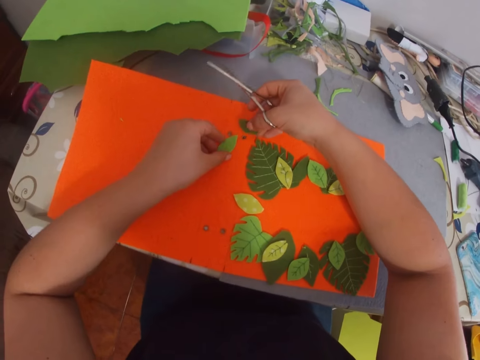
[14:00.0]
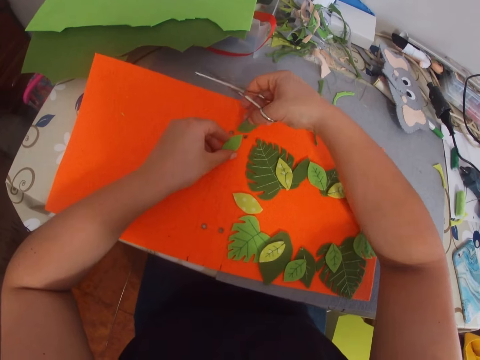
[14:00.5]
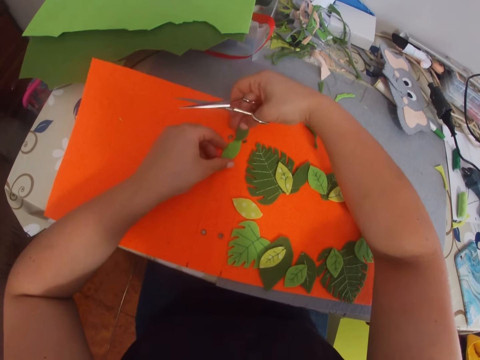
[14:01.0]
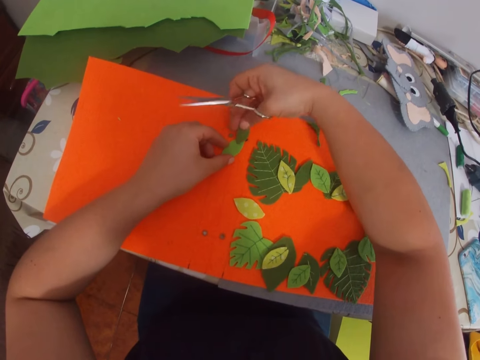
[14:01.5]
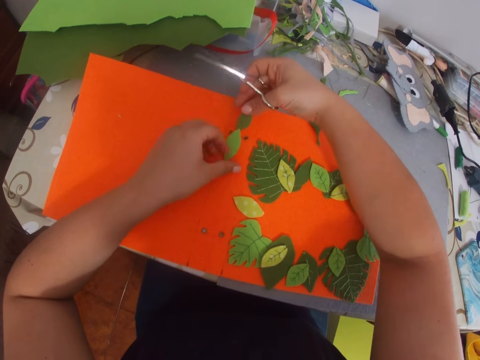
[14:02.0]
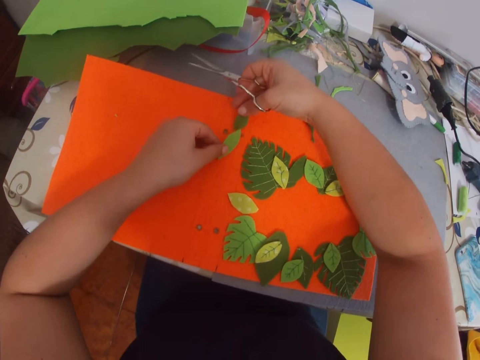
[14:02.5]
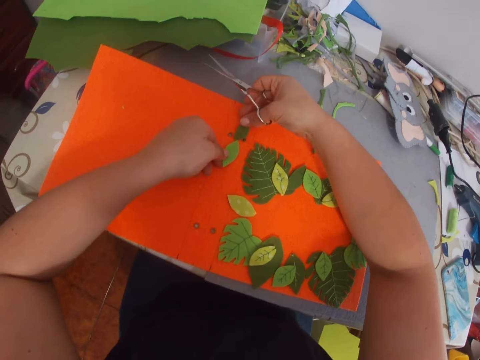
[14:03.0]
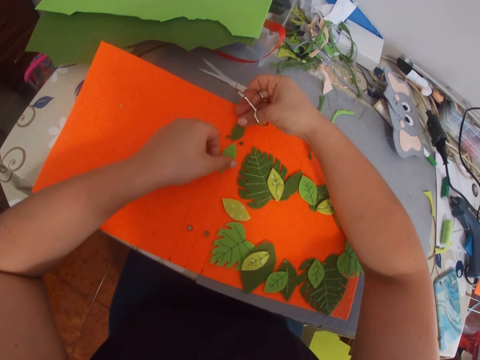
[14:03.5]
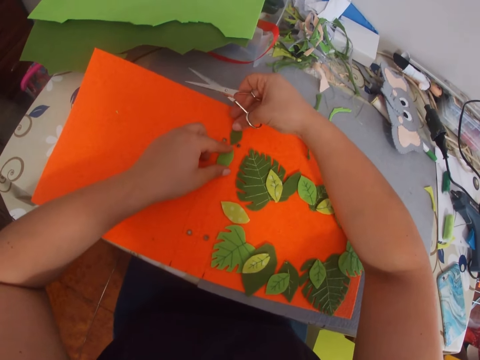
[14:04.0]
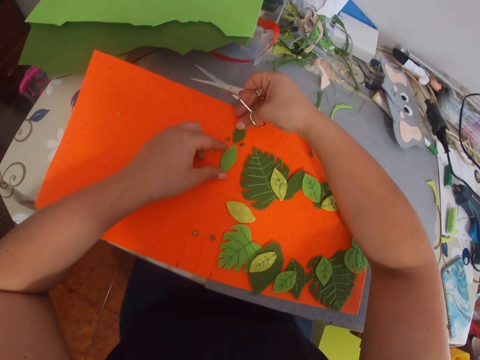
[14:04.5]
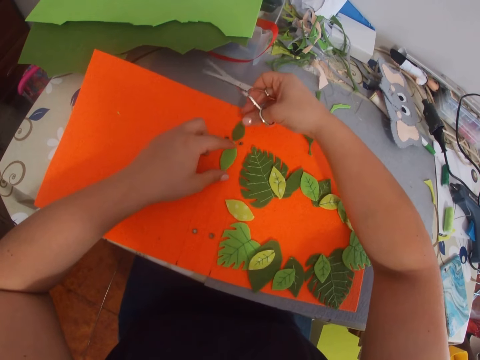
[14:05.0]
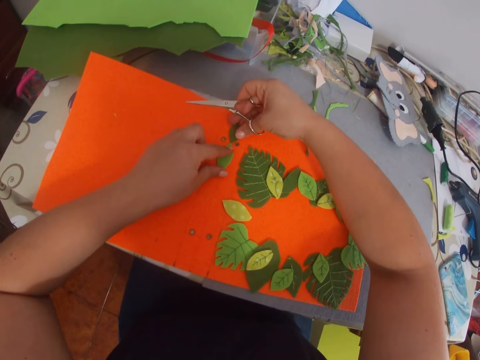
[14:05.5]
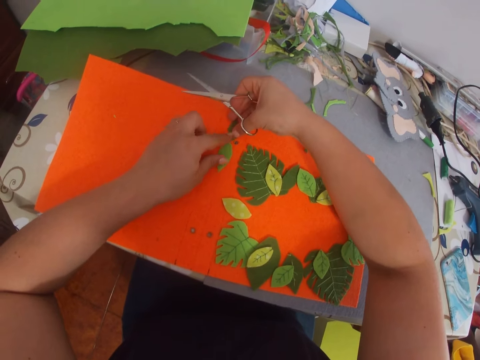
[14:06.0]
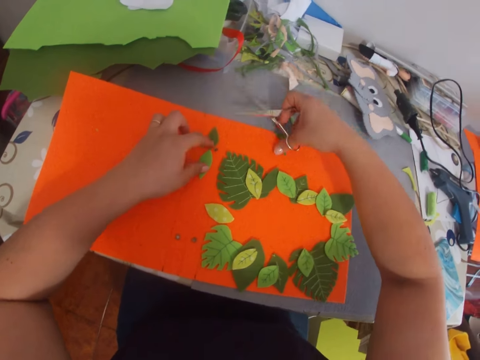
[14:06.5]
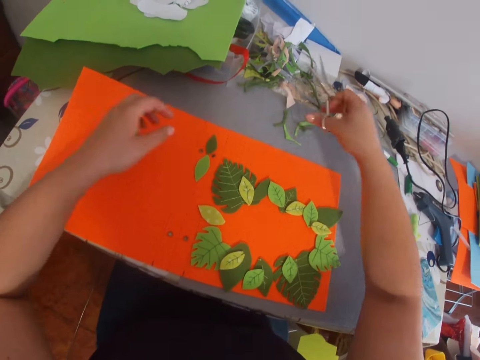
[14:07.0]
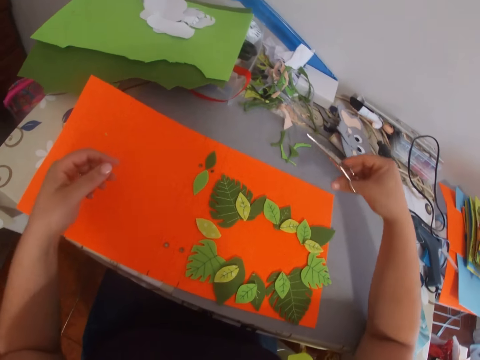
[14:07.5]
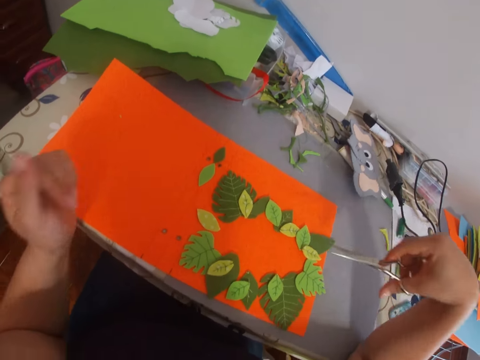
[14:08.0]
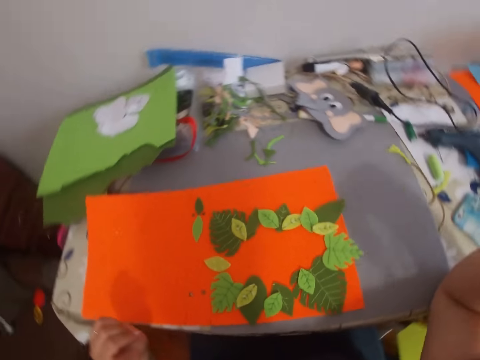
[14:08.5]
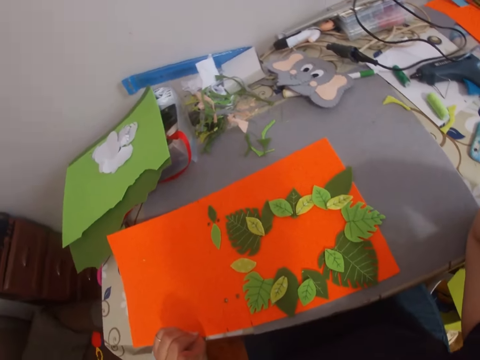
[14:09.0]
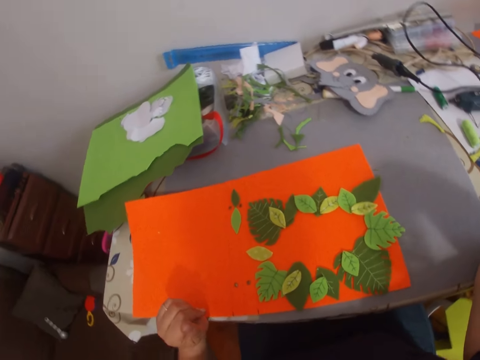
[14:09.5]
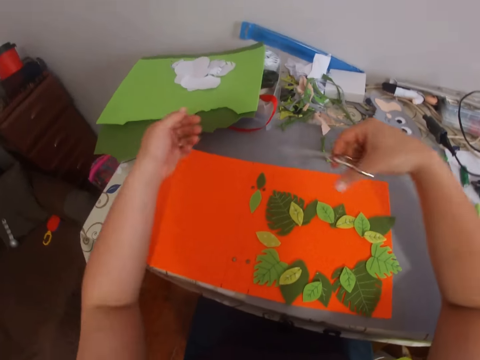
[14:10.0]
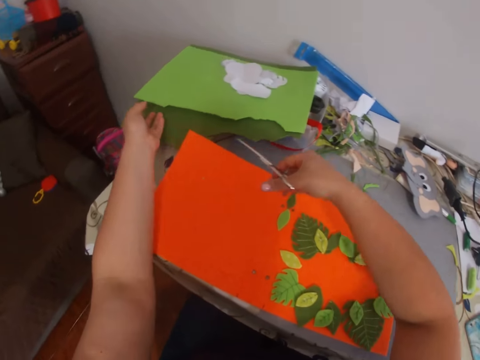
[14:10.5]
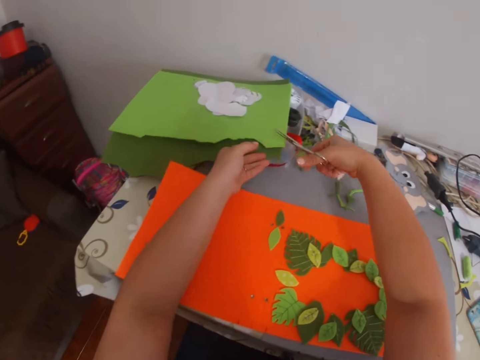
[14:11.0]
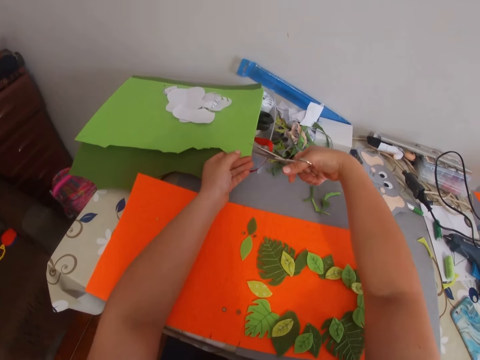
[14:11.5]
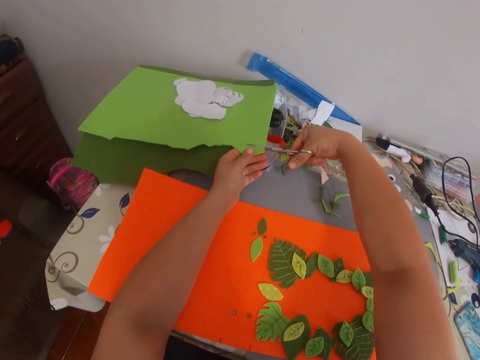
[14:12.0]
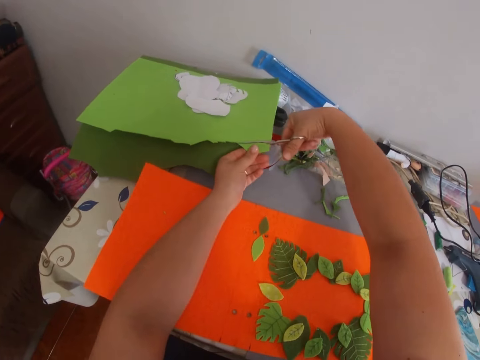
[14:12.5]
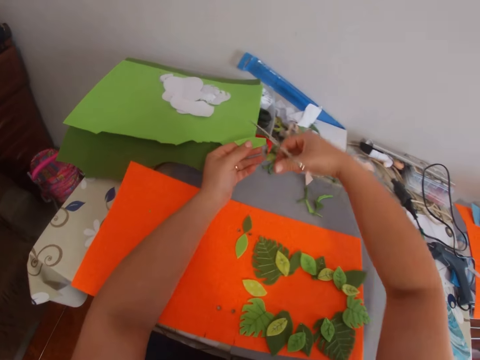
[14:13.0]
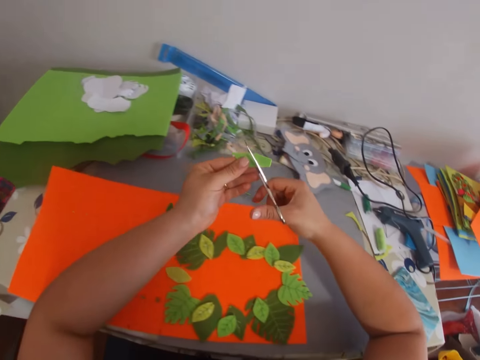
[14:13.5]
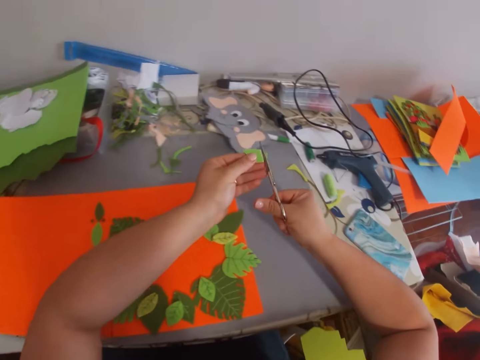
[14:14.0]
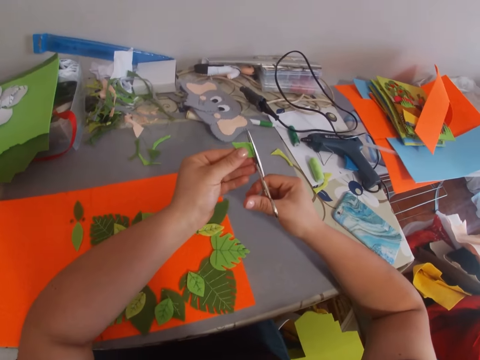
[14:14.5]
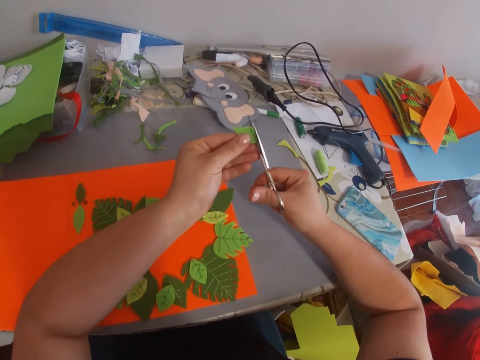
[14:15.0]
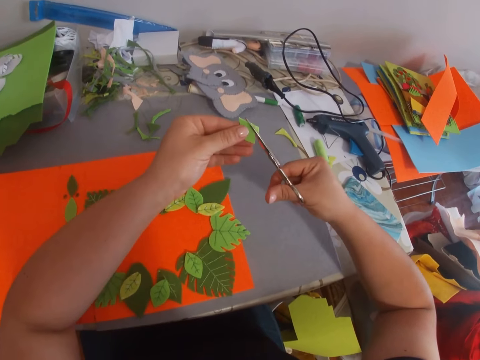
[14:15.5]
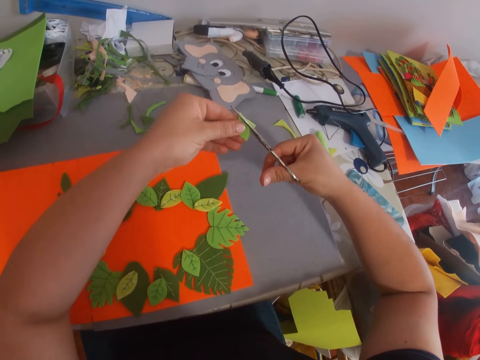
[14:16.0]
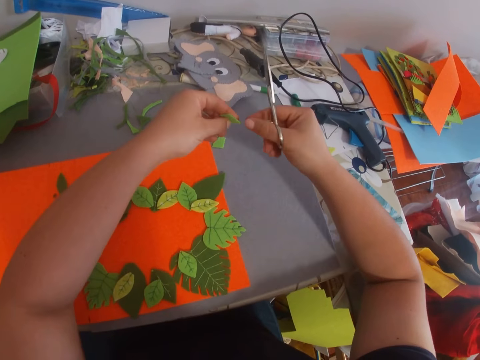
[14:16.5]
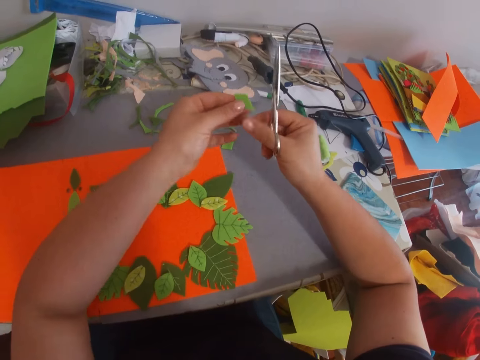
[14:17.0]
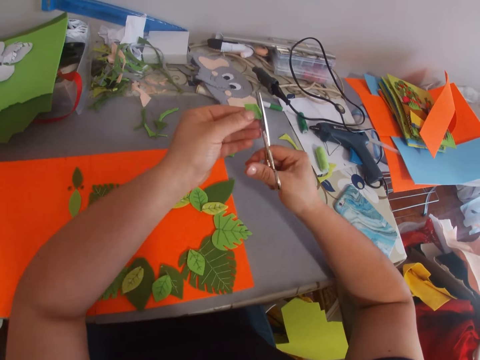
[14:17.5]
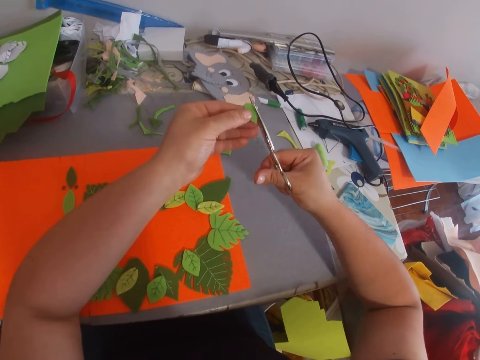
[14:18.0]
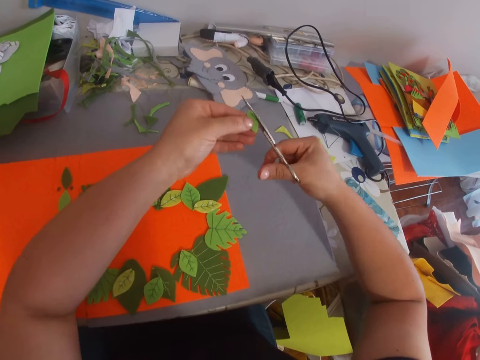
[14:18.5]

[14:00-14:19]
The camera wearer forms craft work on the manila paper. They arrange the papers. They cut the manila paper. They trim the manila paper.

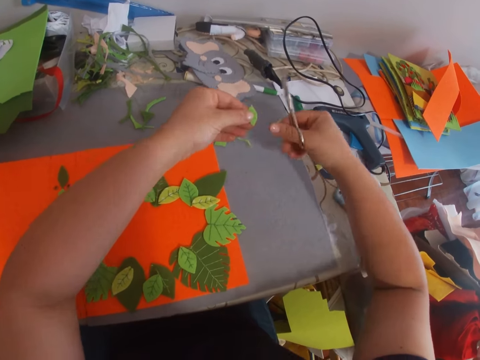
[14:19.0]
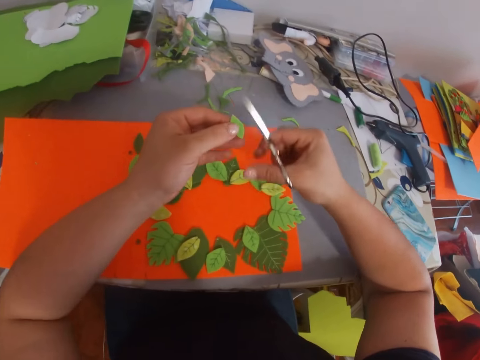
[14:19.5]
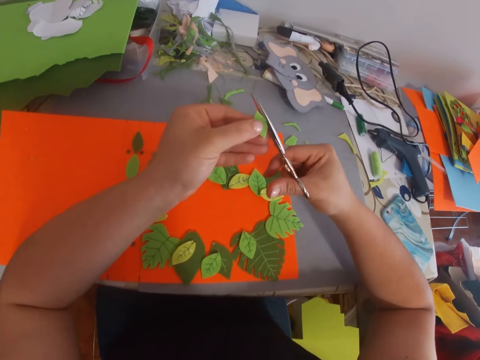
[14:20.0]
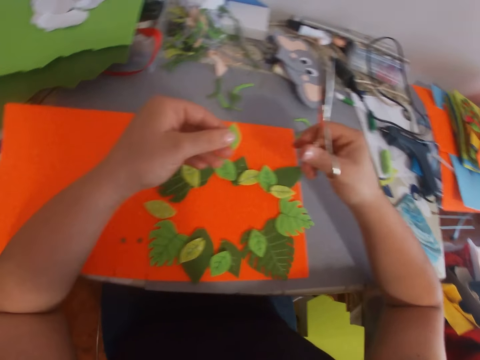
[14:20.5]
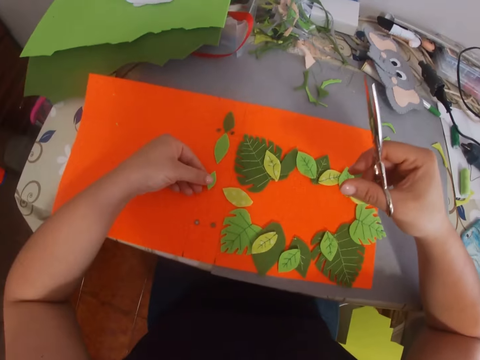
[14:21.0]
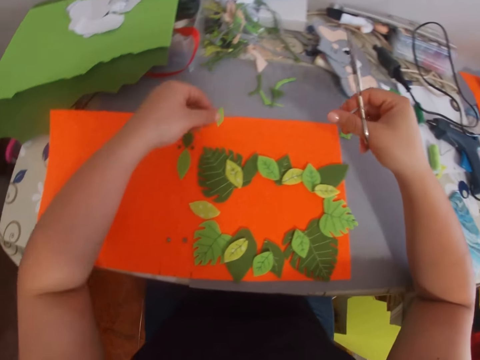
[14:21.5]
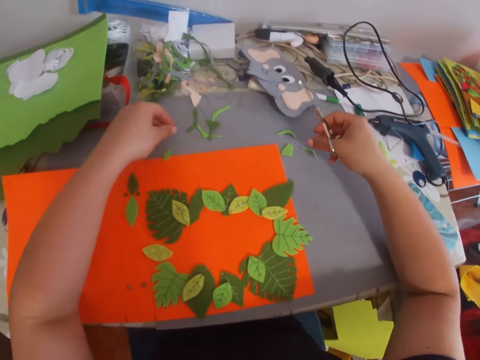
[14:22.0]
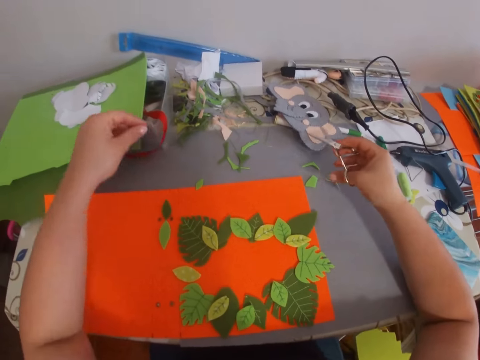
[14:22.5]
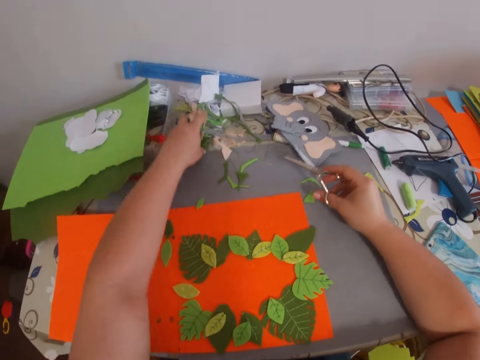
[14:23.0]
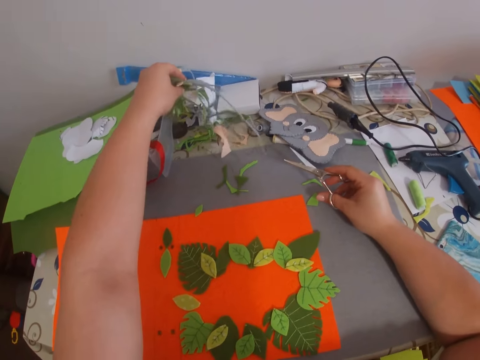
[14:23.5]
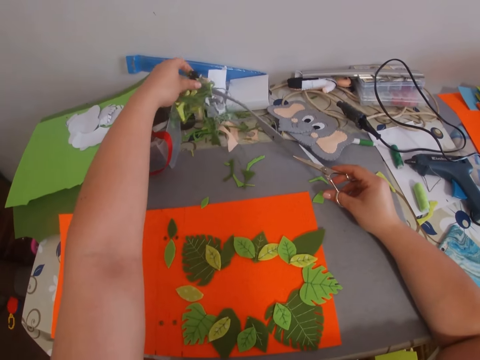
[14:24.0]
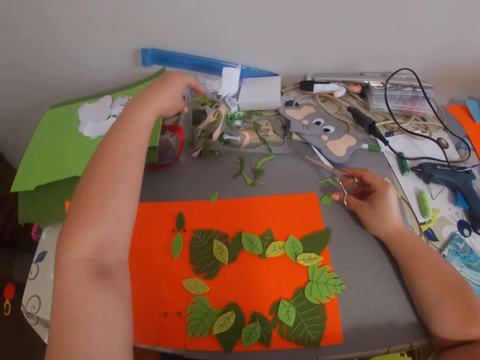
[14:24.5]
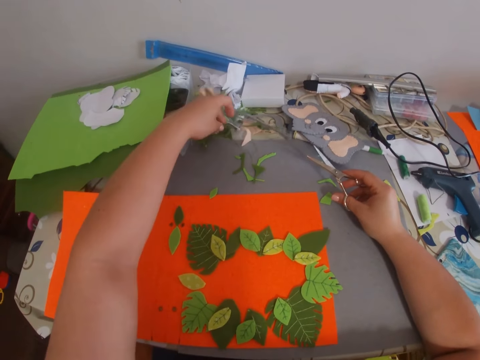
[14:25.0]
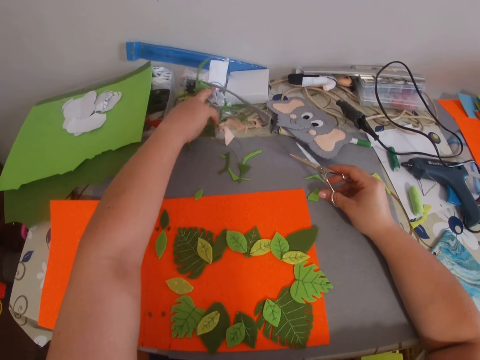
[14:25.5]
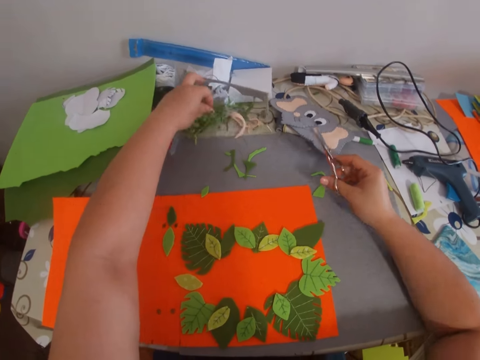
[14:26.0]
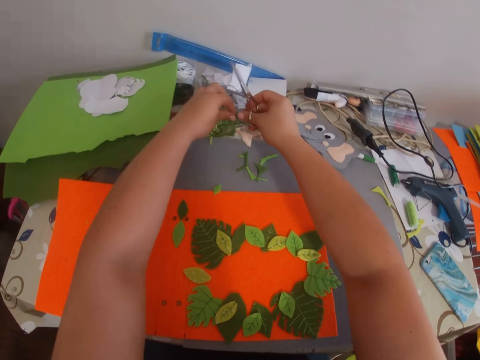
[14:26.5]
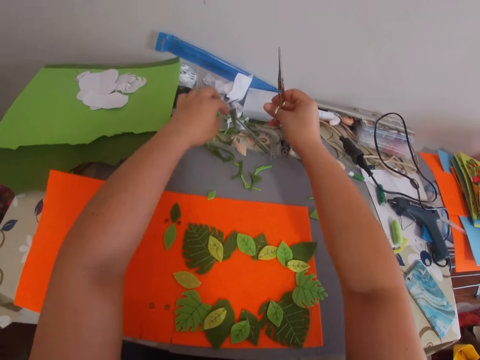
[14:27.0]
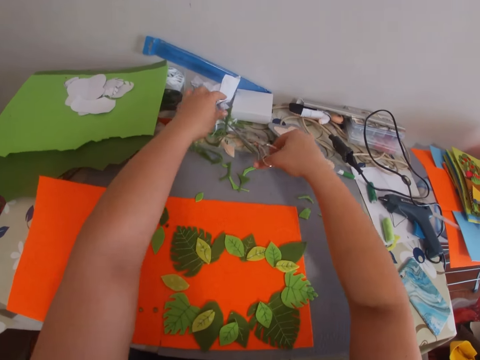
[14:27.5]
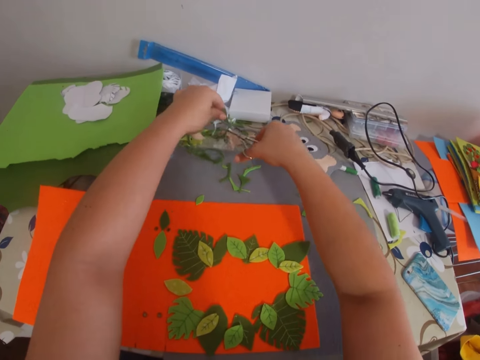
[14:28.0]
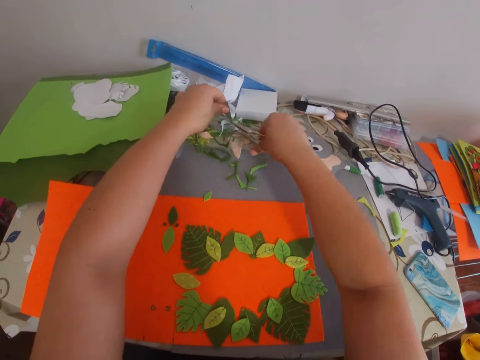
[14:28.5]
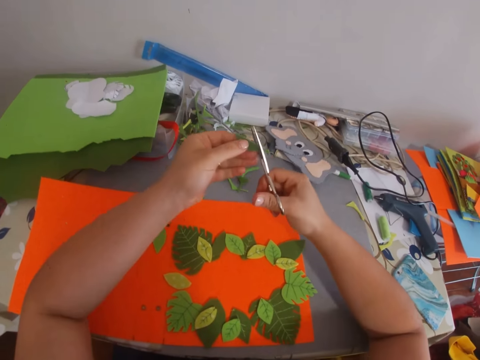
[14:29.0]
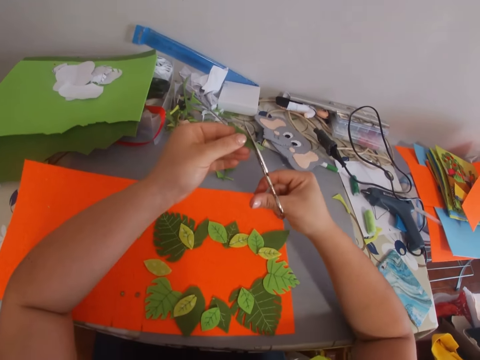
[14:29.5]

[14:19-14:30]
The camera wearer forms craft work on the manila paper. They hold pieces of manila paper. They cut a piece of manila paper from the pieces.
